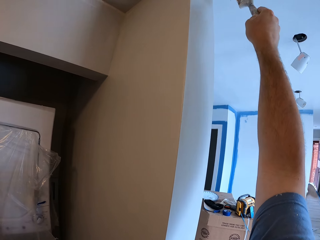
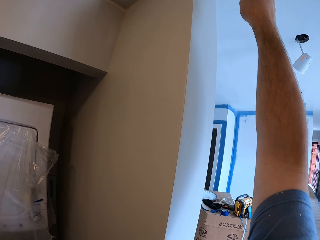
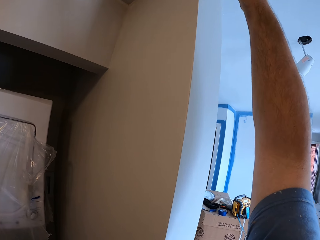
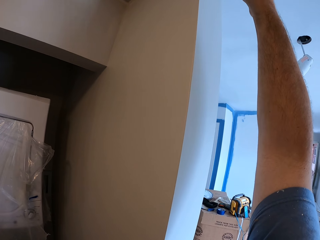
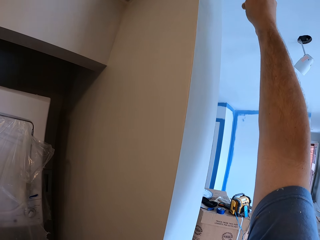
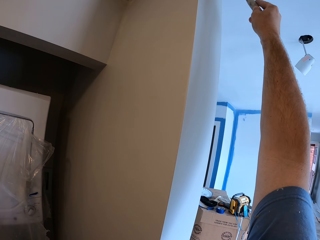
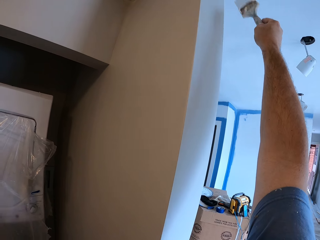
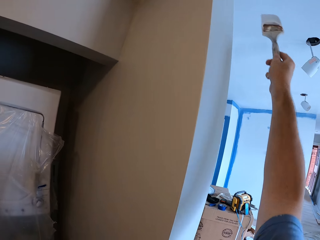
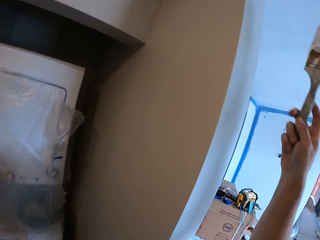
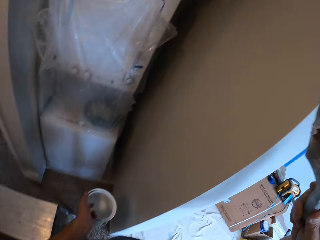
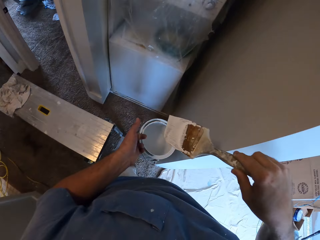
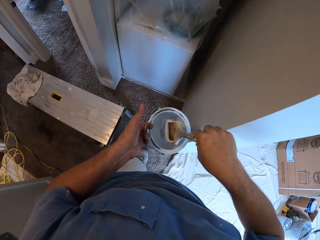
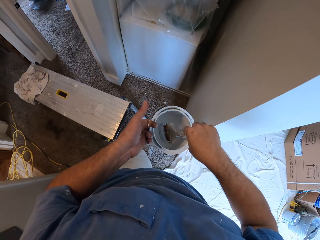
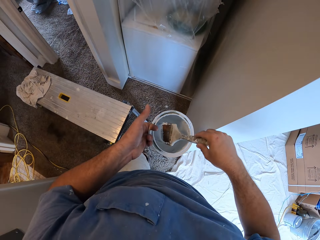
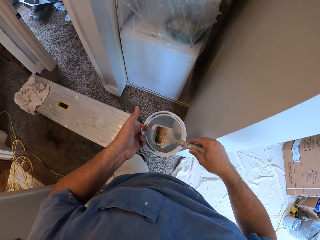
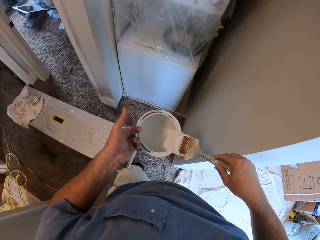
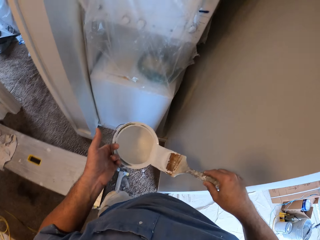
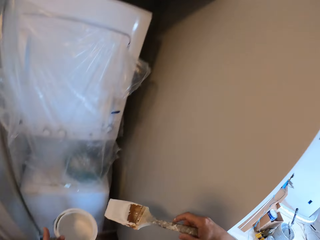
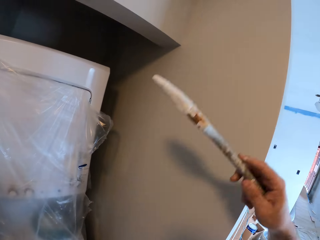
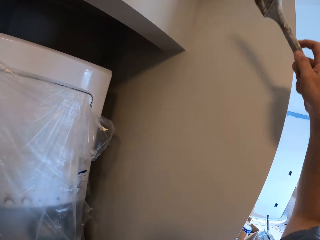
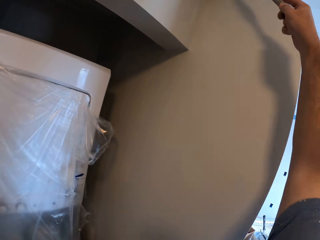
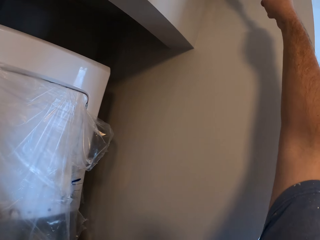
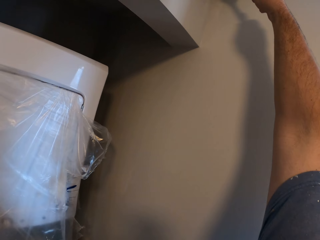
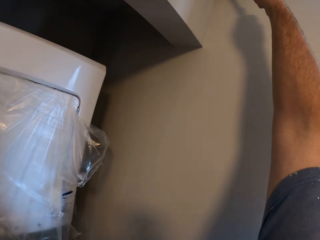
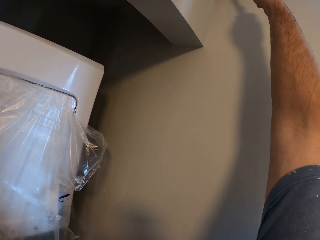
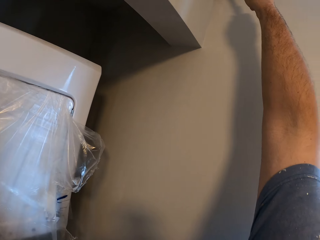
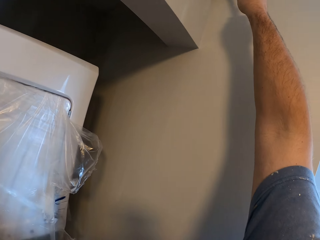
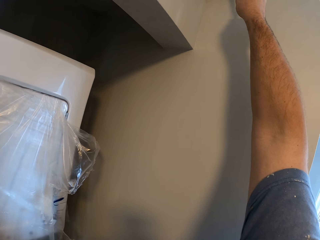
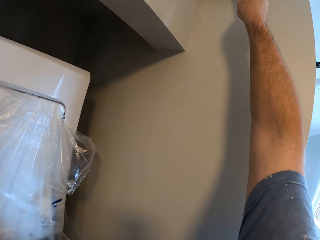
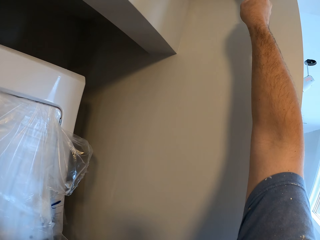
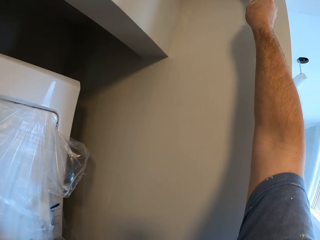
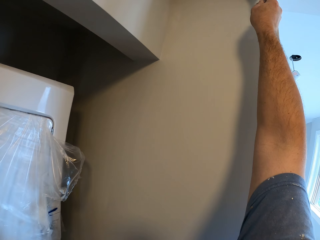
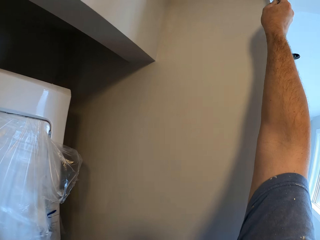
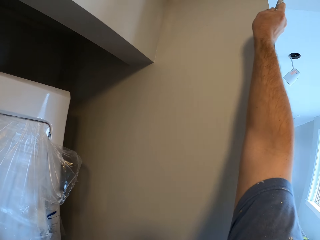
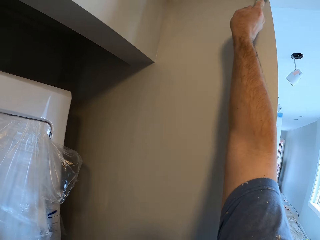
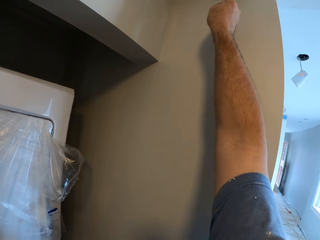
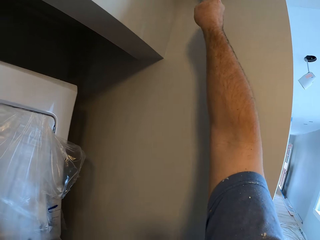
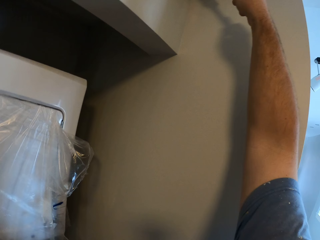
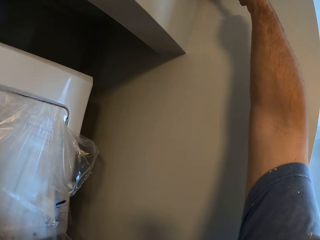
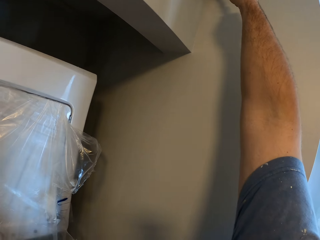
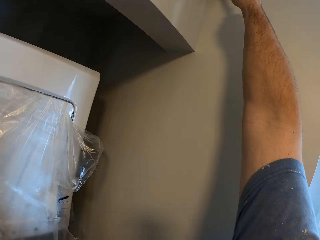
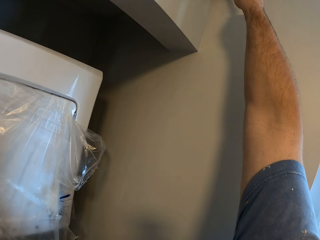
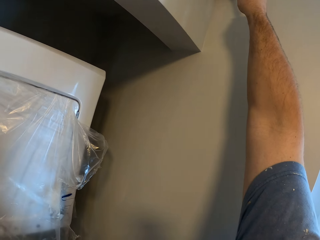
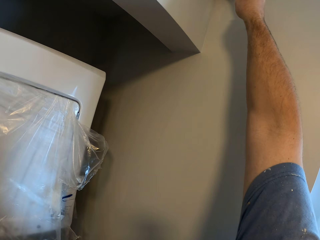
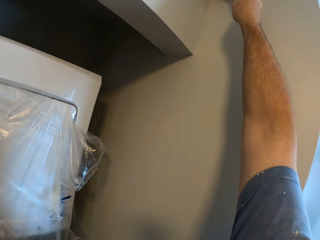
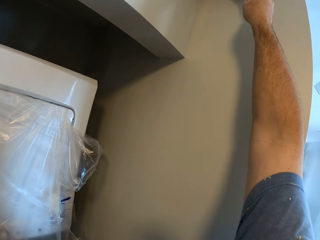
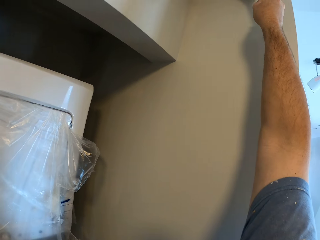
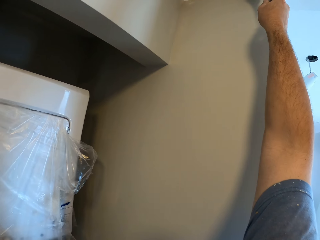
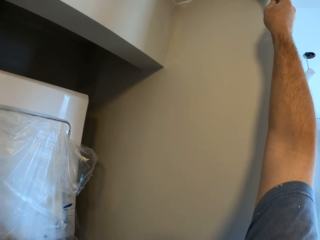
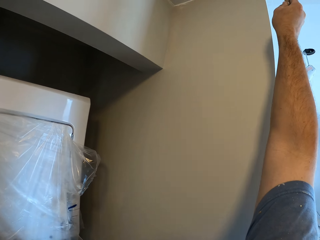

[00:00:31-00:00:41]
The camera wearer dips the paintbrush into the paint container. They remove the paintbrush from the paint container. They paint the ceiling corner of the house. They paint the wall.

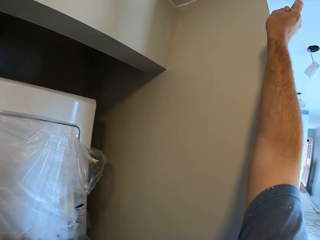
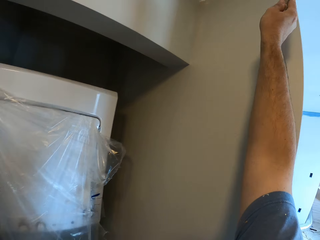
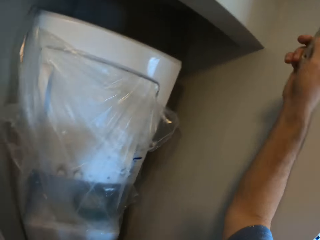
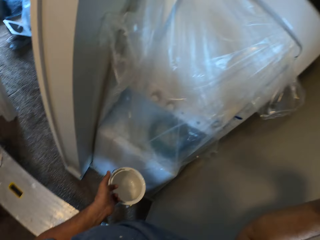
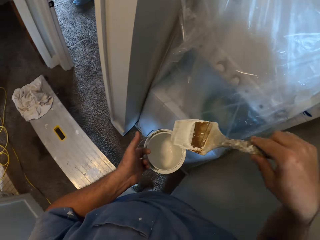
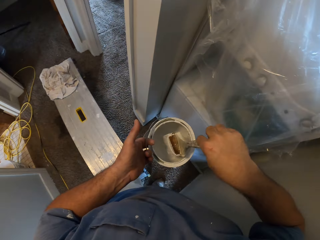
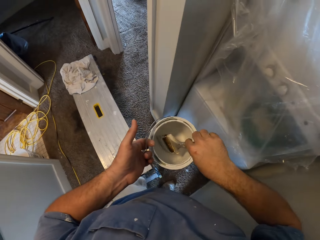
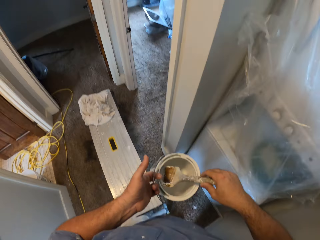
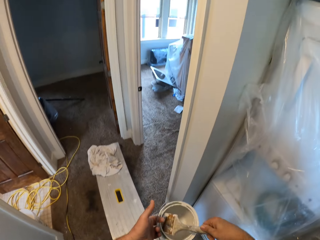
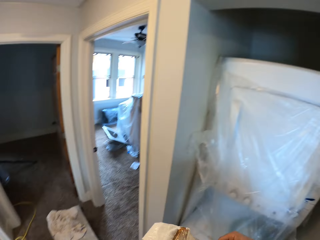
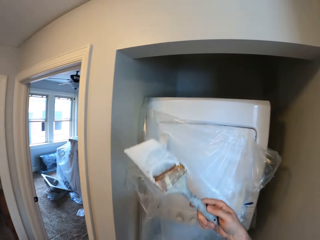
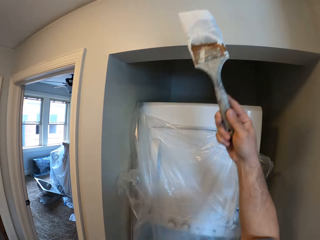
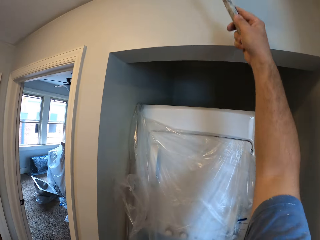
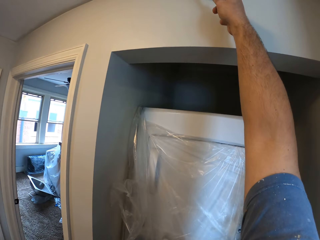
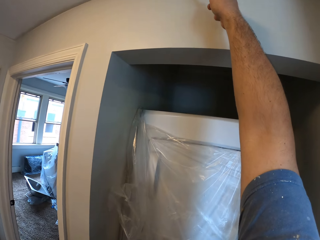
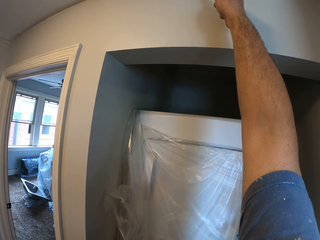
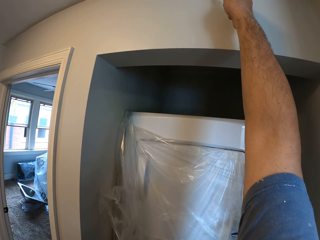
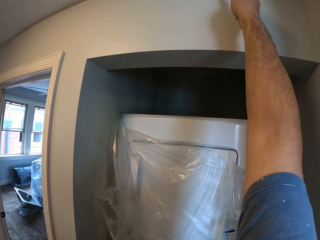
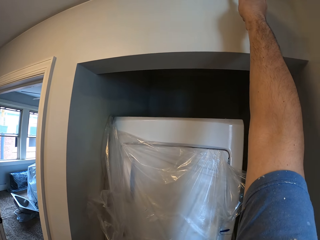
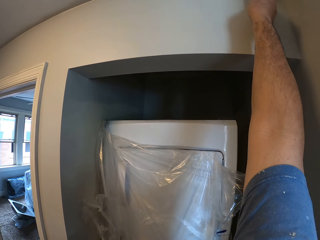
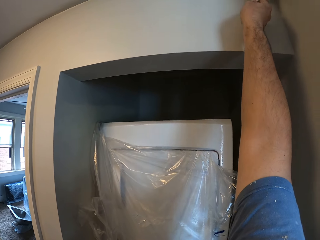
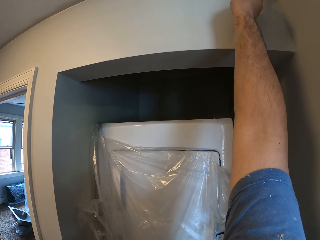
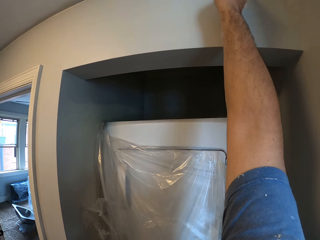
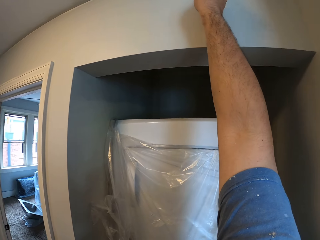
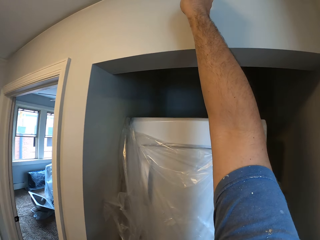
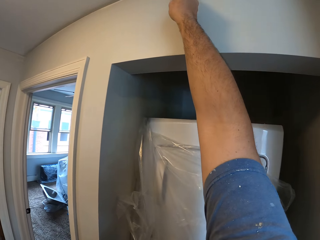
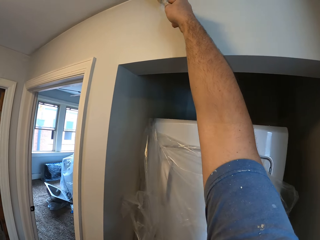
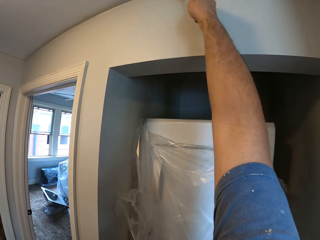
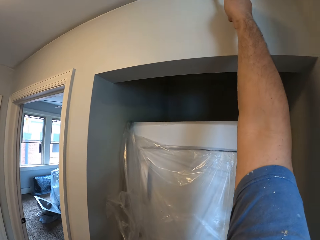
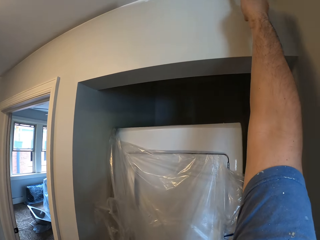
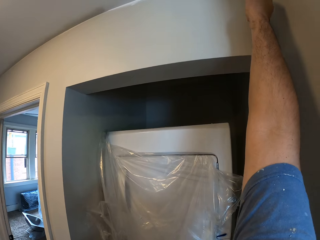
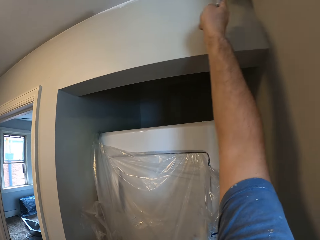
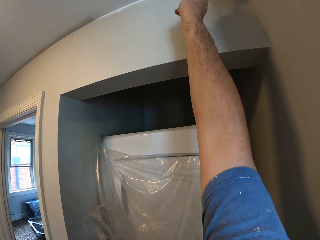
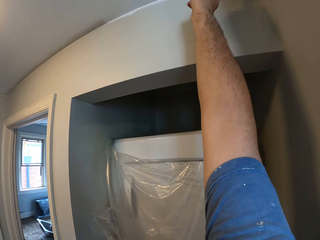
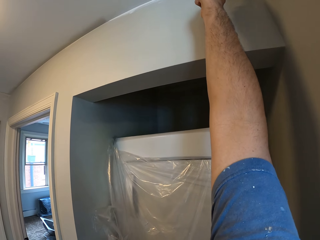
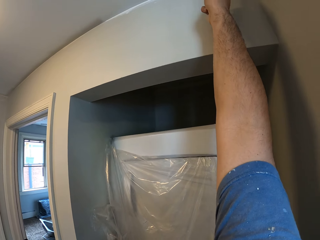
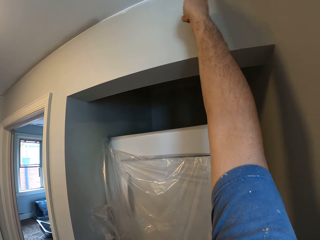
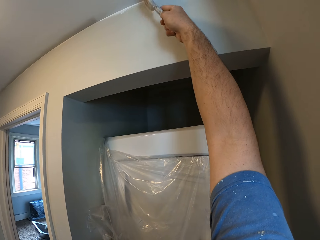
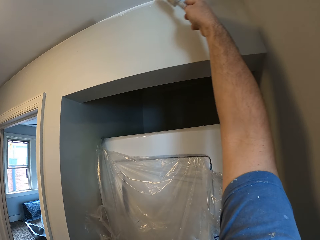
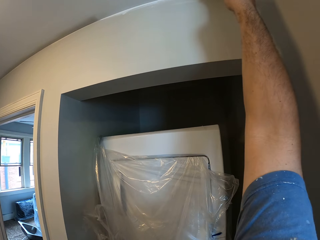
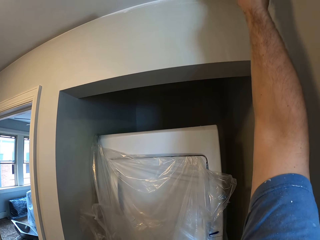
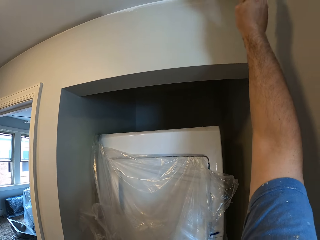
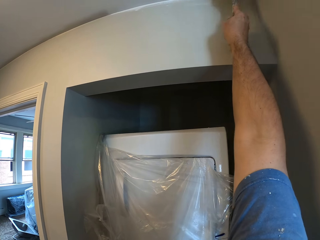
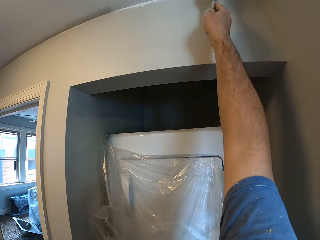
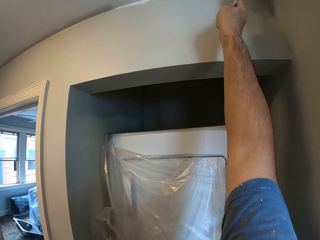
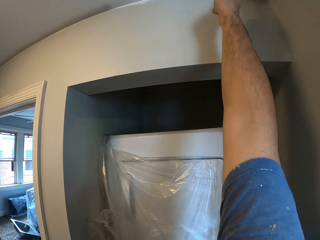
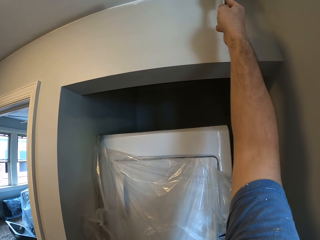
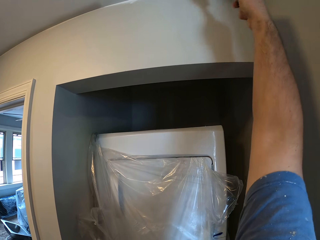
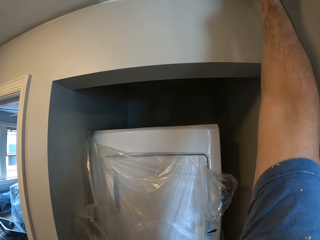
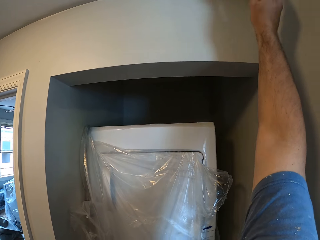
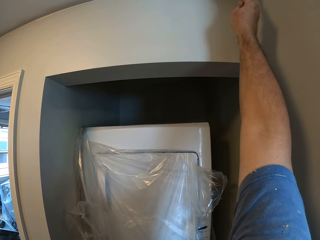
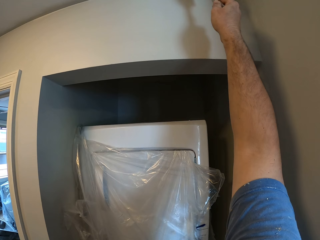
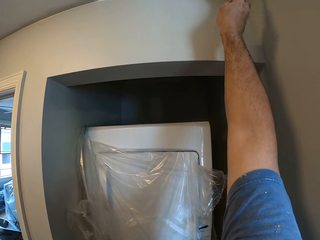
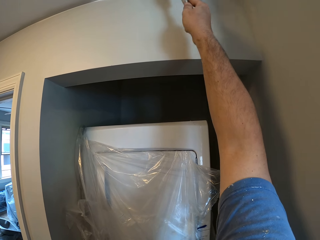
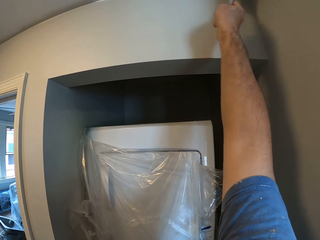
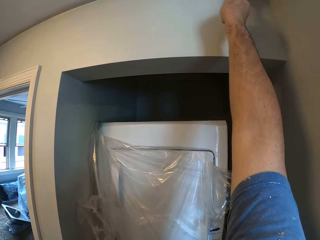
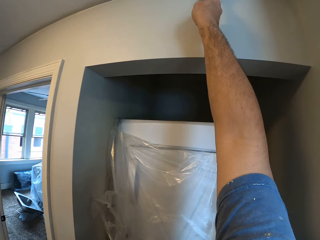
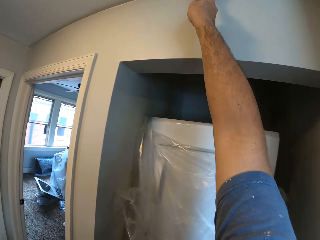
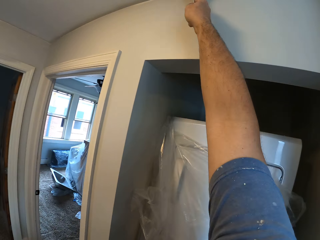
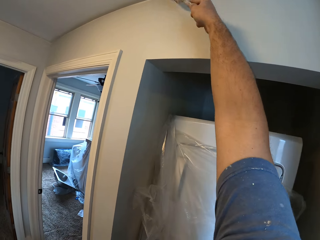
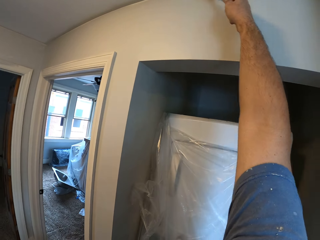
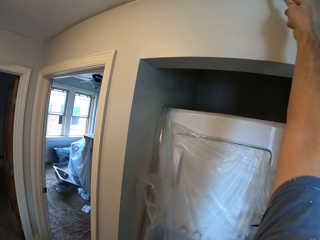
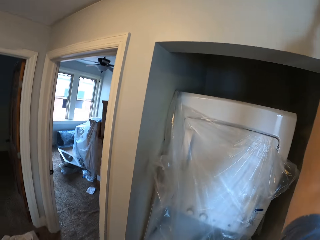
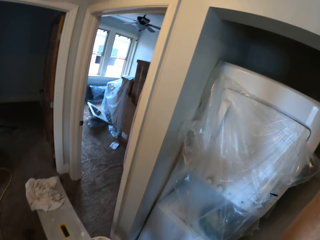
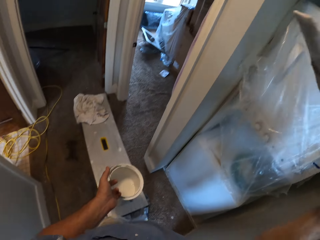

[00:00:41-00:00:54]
The camera wearer dips the paintbrush into the paint container. They remove the paintbrush from the paint container. They paint the ceiling corner of the house. They paint the wall.
